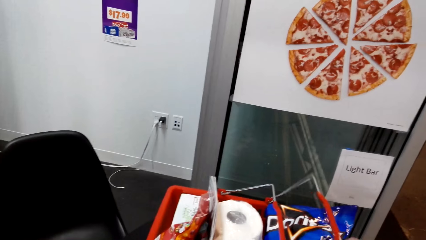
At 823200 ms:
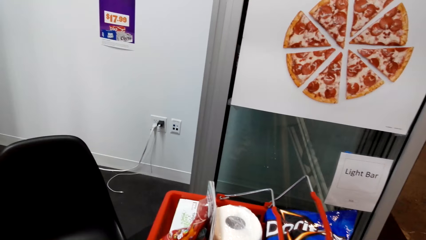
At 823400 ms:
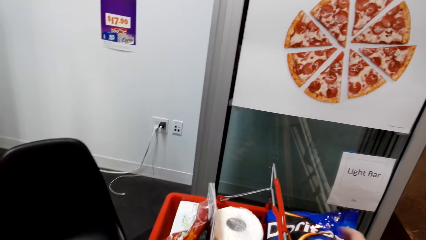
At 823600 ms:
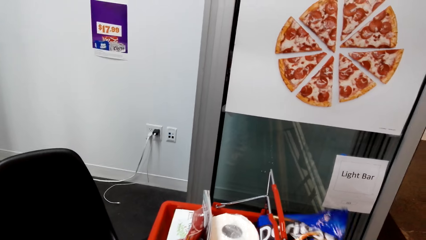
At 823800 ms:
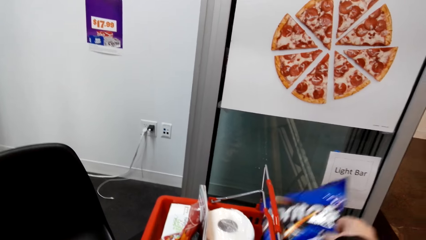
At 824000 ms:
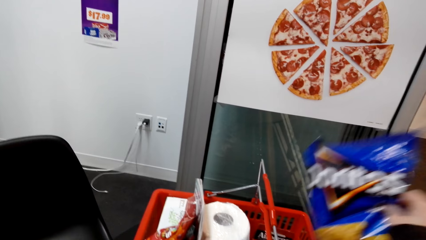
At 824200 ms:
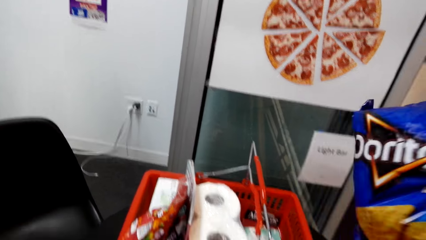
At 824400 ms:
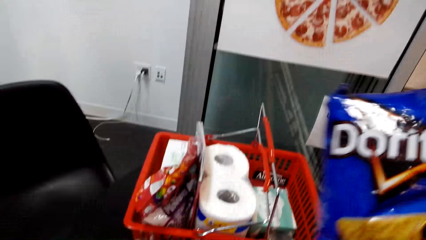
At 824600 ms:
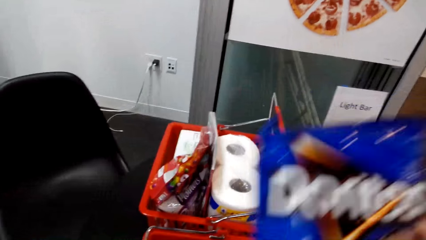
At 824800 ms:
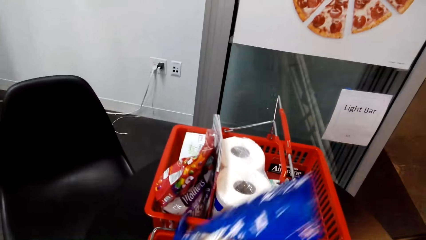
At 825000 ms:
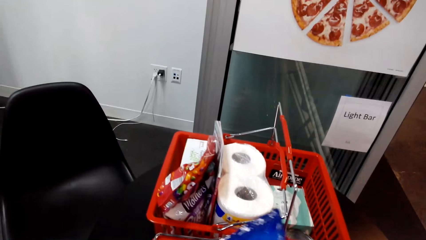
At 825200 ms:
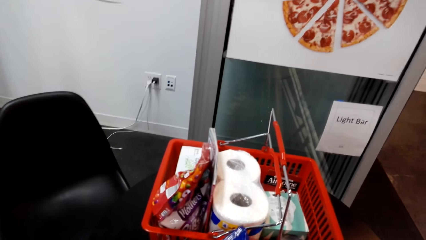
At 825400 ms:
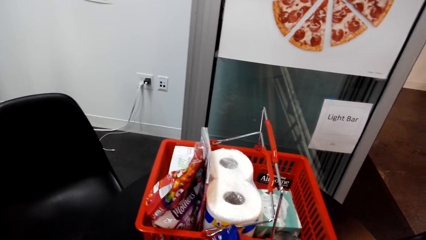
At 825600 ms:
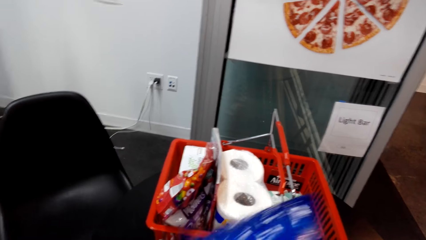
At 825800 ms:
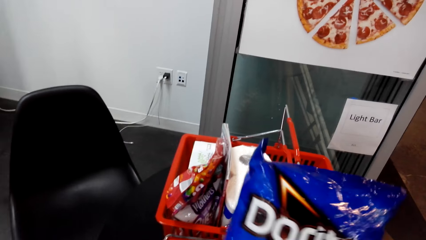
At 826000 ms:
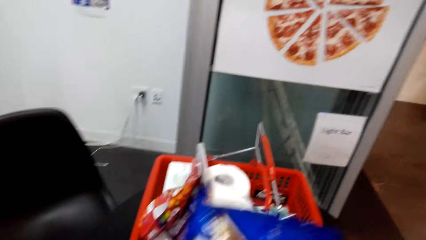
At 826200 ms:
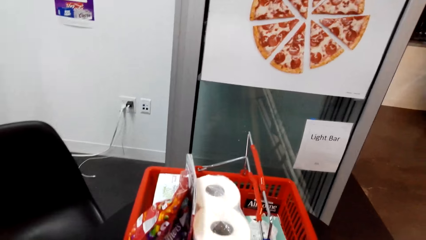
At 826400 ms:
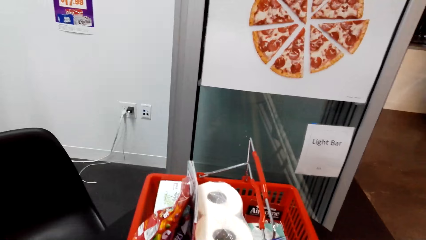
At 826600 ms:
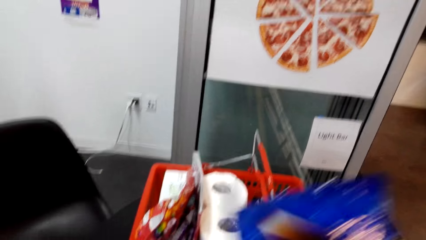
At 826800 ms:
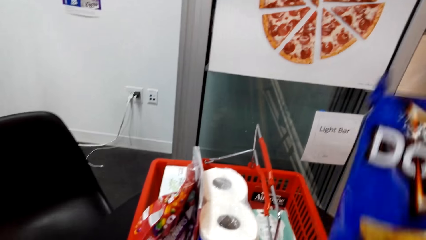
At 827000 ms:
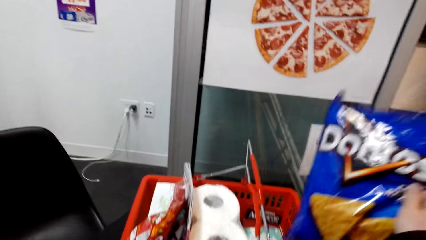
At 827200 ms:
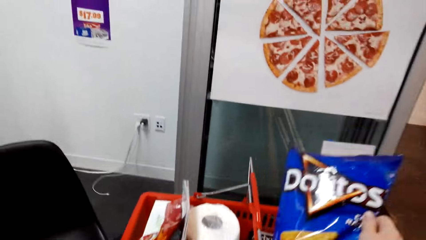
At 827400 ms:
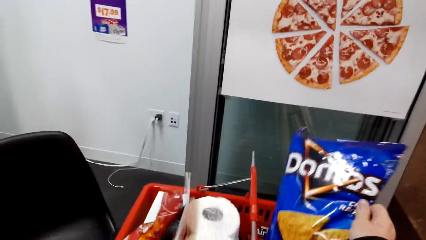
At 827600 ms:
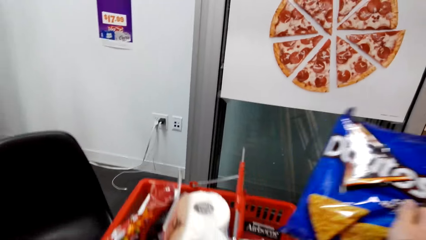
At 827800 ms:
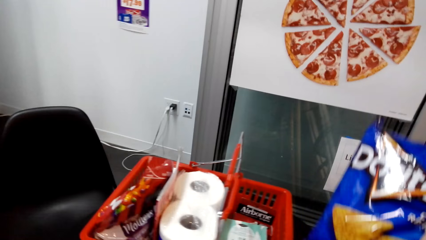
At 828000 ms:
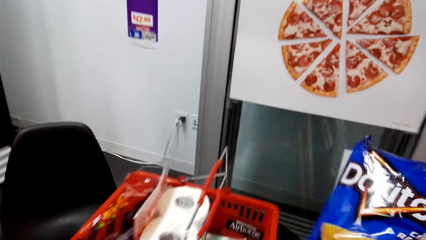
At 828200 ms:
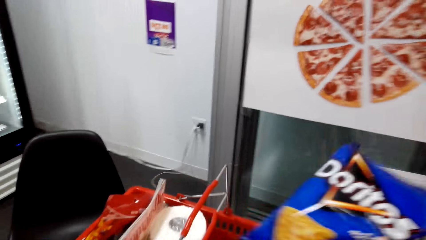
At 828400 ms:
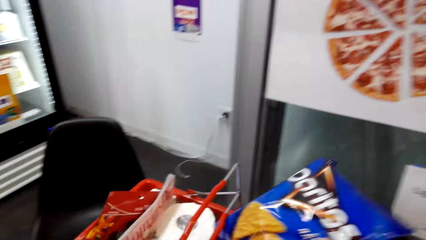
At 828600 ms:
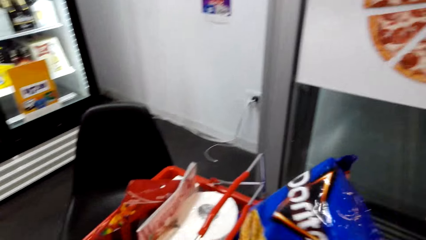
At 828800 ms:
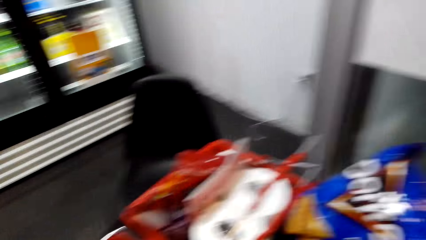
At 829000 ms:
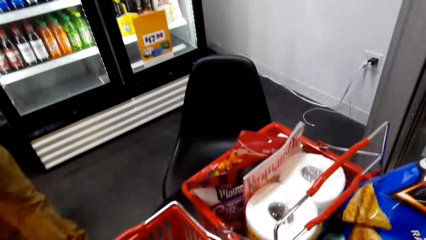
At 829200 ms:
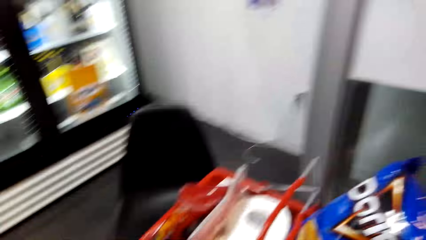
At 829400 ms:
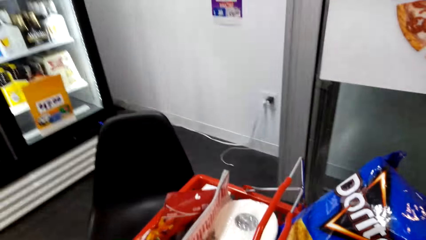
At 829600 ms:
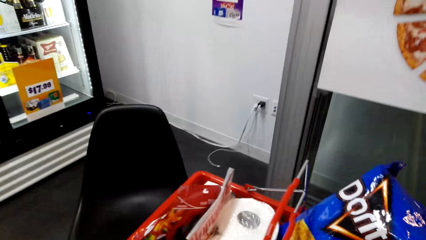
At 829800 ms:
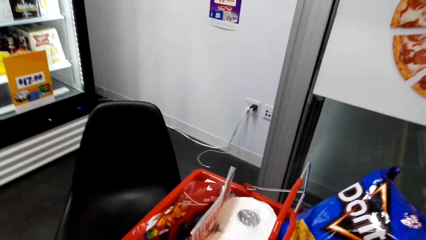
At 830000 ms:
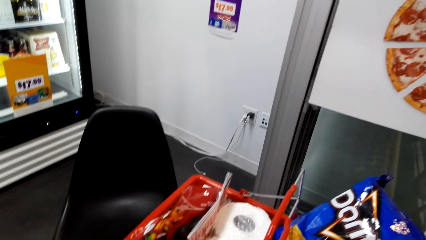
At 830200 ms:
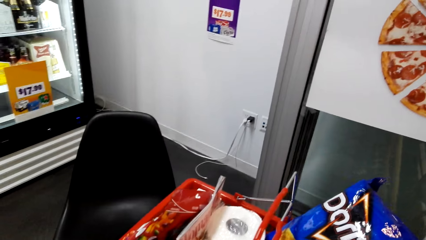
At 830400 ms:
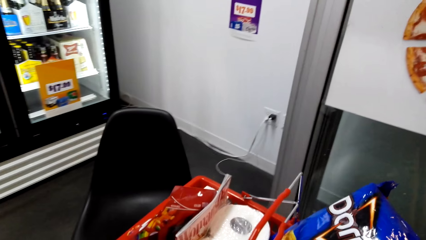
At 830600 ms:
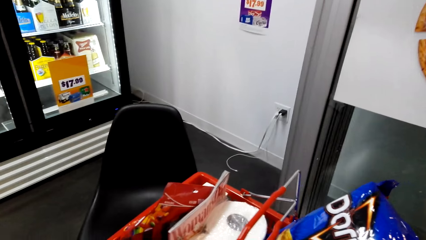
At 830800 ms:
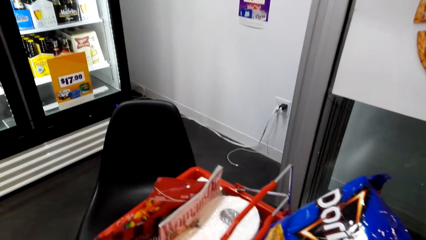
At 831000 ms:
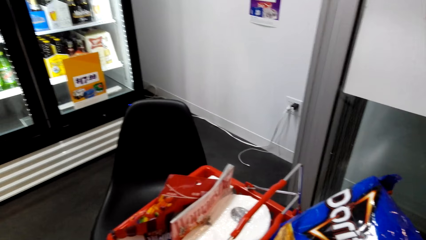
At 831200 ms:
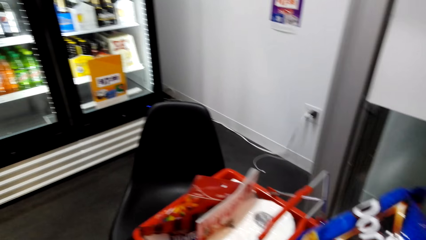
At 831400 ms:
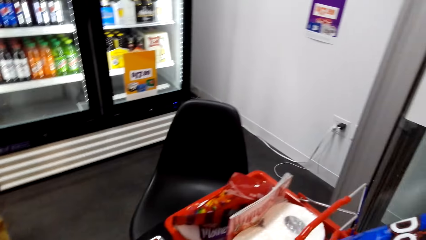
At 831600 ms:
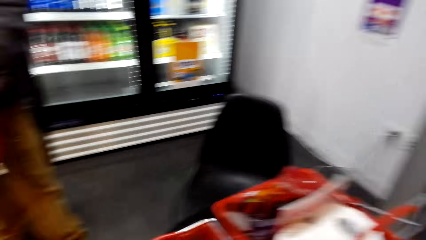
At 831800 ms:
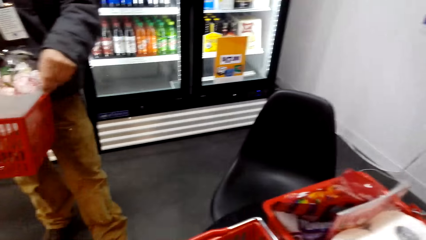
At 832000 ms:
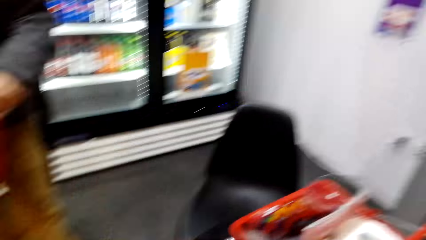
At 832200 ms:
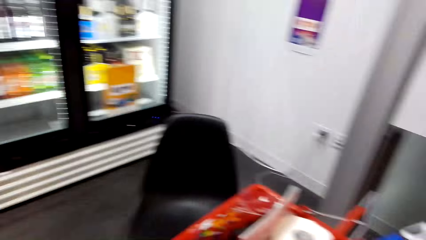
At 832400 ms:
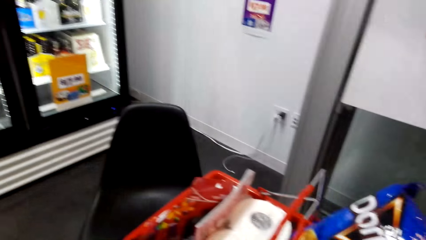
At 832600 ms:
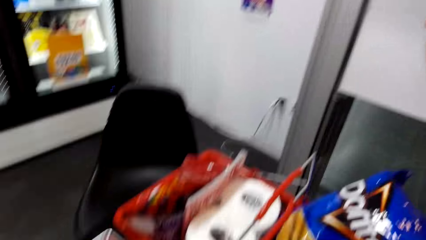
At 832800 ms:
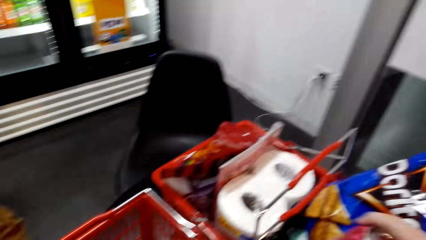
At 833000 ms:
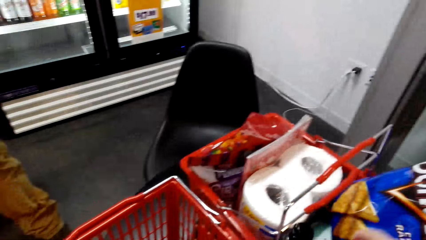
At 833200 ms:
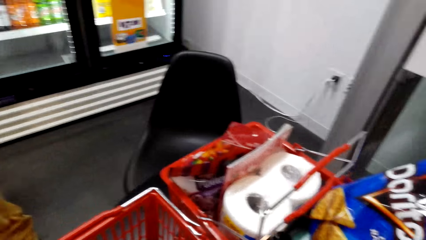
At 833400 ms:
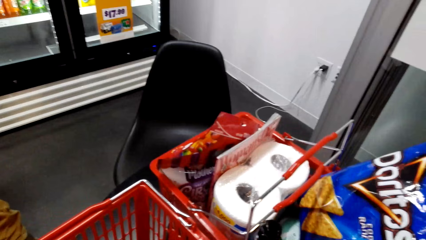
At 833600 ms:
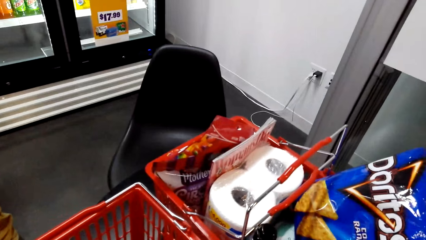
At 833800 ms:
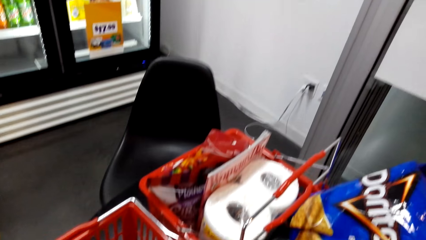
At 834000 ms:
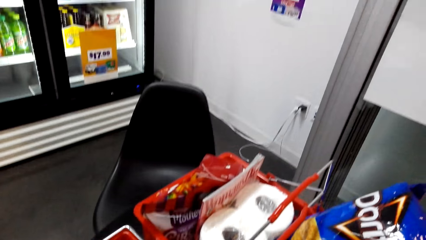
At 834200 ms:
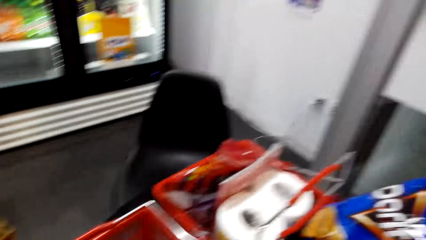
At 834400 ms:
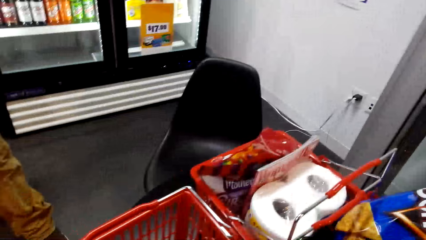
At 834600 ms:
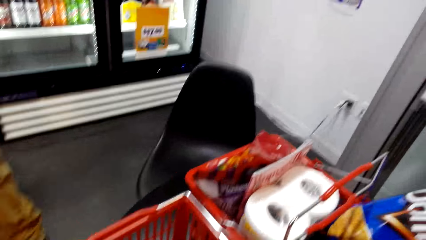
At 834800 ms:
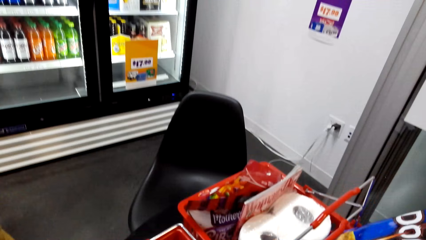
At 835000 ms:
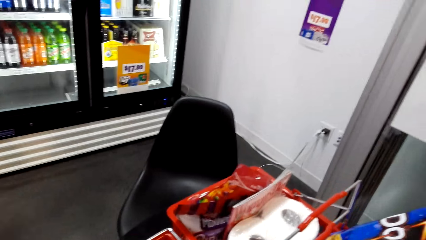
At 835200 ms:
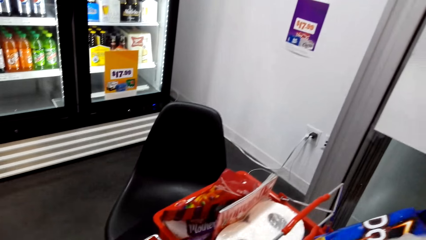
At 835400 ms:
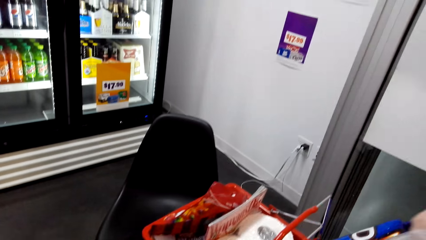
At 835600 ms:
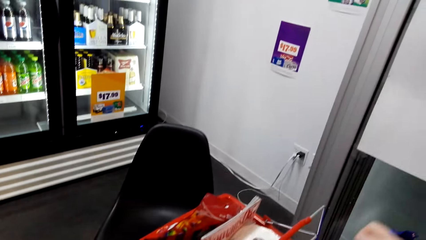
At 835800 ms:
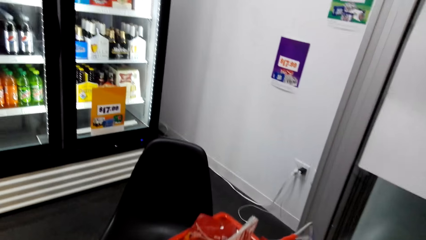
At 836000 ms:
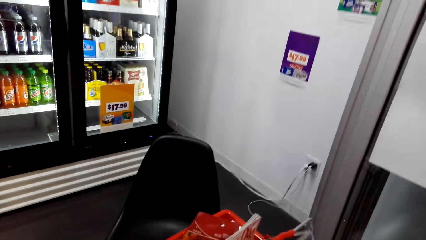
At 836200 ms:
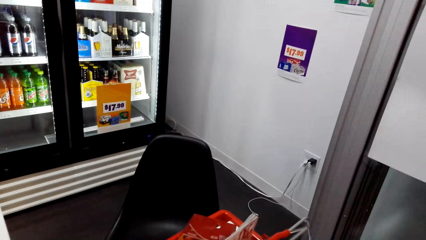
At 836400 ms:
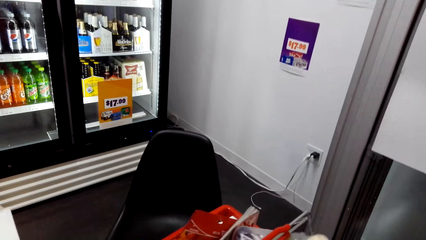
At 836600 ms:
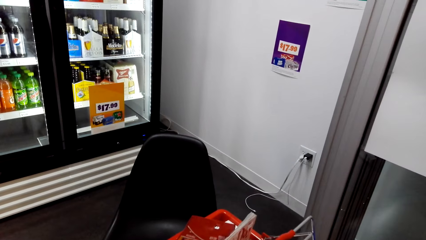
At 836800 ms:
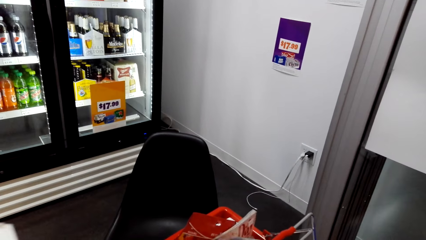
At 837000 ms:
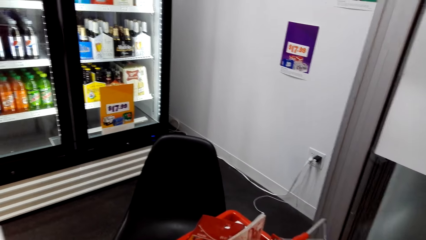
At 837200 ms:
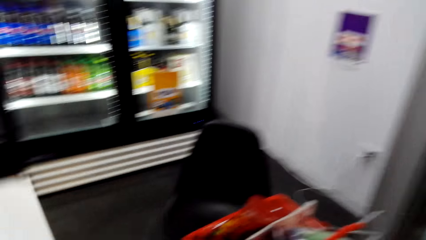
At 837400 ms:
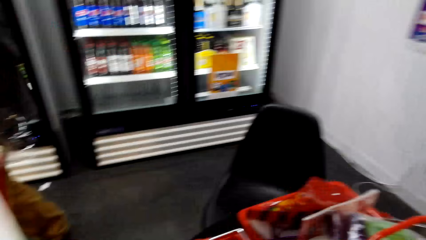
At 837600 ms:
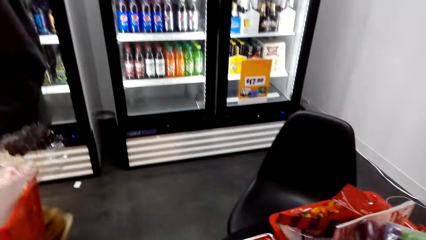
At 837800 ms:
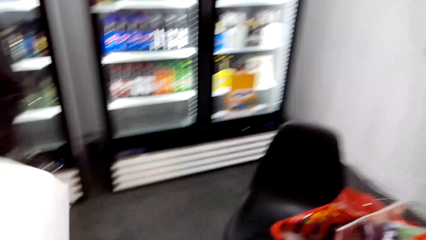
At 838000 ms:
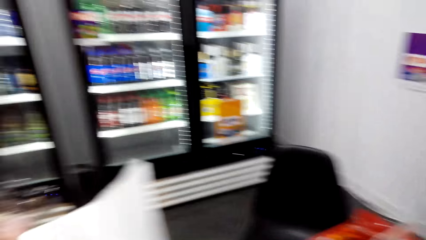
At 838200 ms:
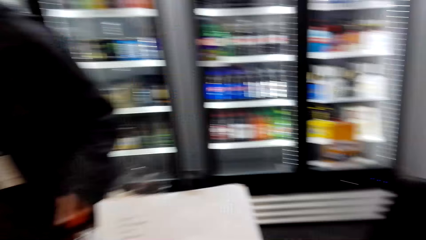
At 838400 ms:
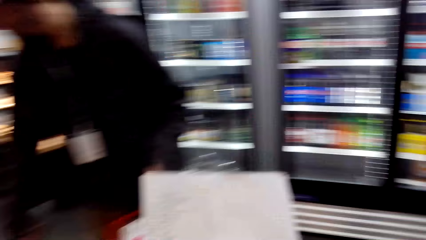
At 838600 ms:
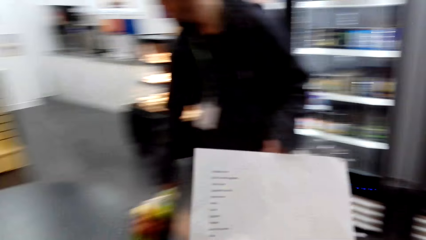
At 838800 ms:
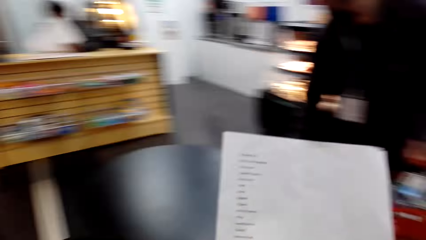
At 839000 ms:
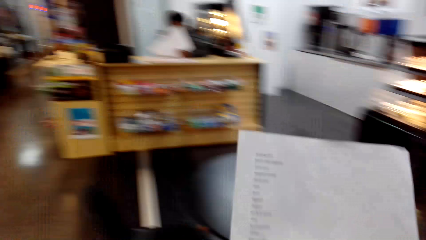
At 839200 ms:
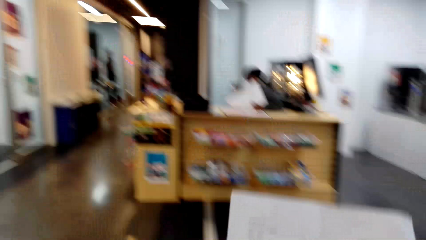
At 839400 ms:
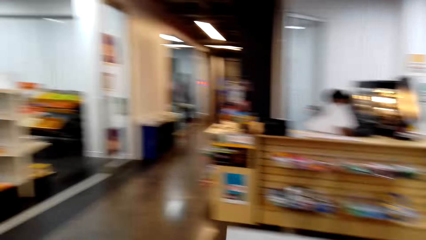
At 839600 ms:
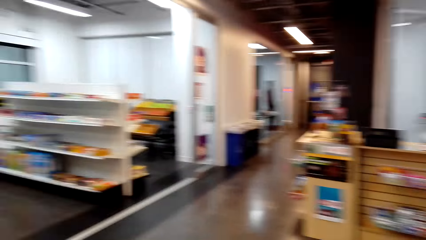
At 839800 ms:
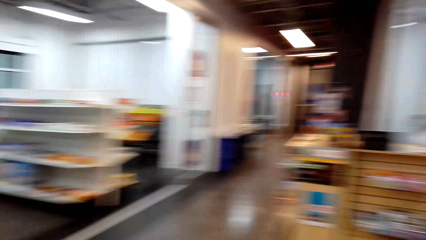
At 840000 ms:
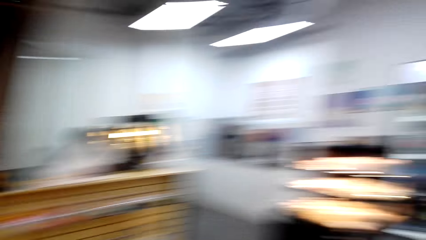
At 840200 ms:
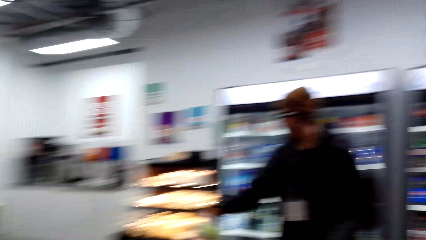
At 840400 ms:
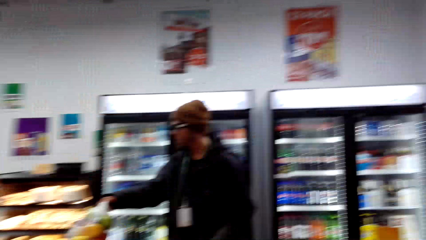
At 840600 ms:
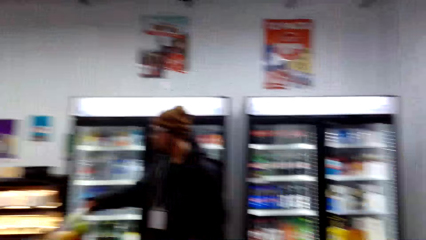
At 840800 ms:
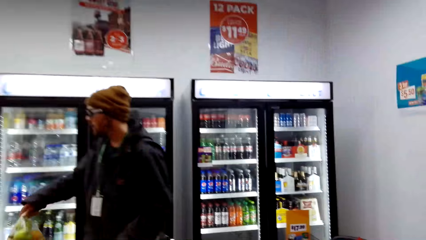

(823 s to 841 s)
The camera wearer holds the basket. They take a food item in the basket. They put the food item in the basket. They look on. They arrange the shopping in the trolleys. They do something. They hold a piece of paper.
